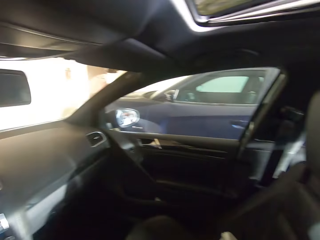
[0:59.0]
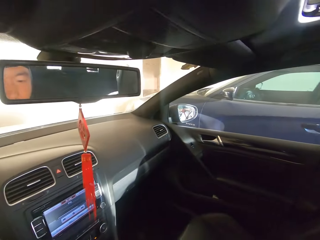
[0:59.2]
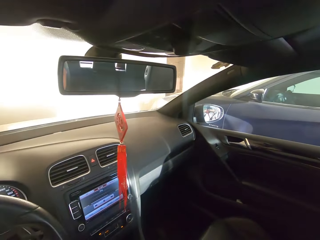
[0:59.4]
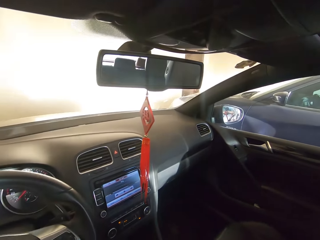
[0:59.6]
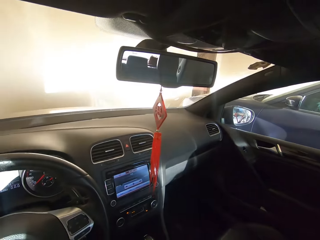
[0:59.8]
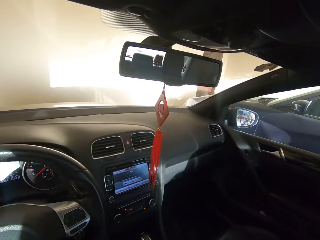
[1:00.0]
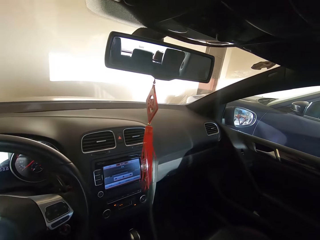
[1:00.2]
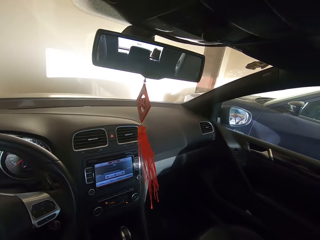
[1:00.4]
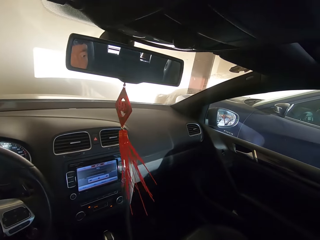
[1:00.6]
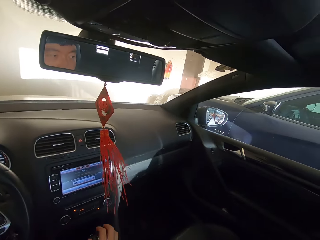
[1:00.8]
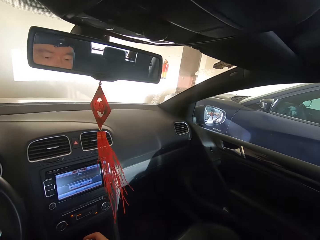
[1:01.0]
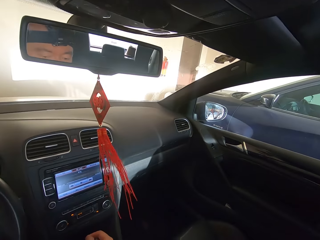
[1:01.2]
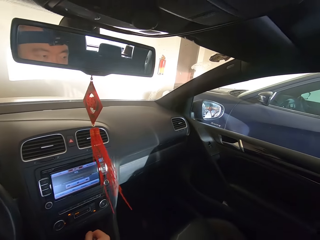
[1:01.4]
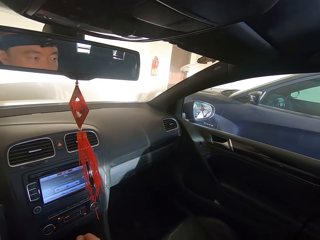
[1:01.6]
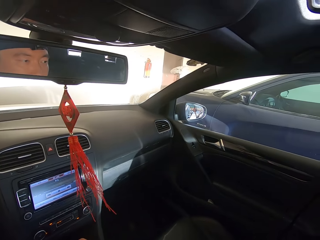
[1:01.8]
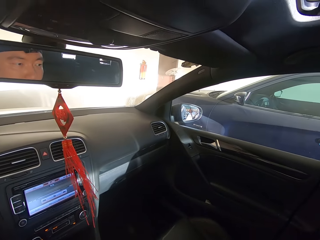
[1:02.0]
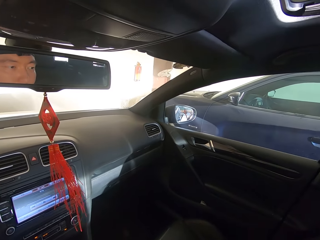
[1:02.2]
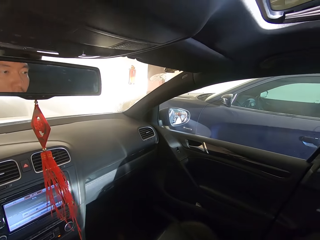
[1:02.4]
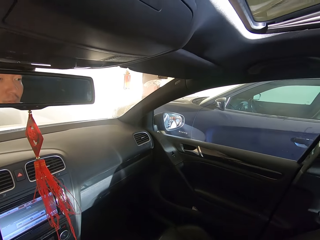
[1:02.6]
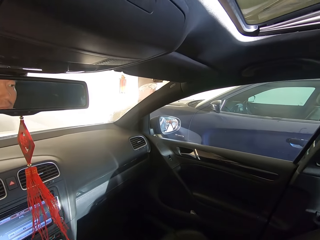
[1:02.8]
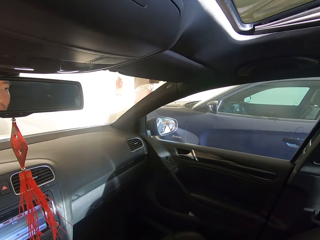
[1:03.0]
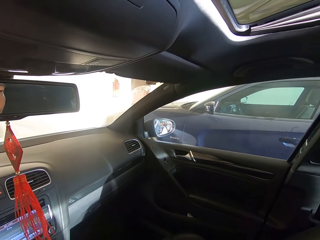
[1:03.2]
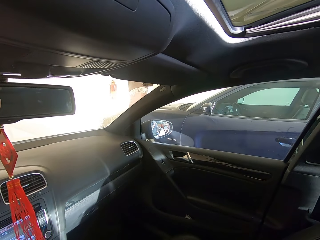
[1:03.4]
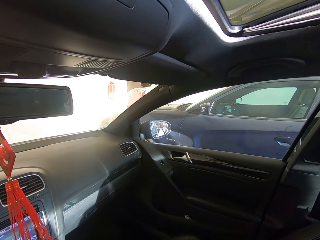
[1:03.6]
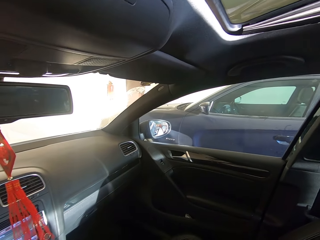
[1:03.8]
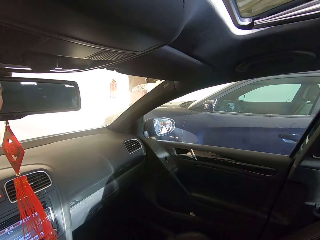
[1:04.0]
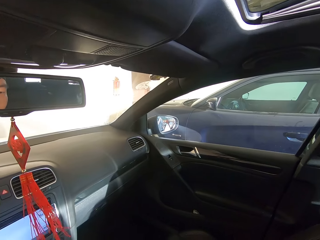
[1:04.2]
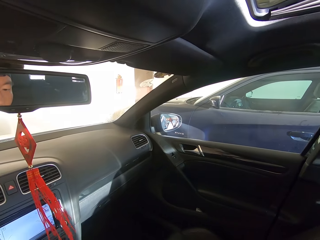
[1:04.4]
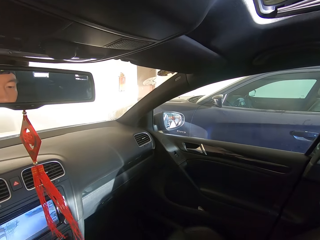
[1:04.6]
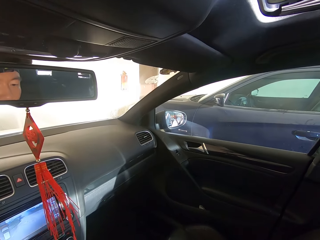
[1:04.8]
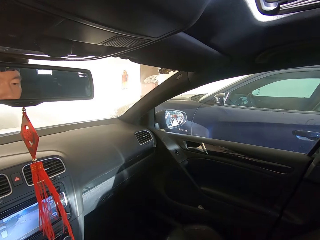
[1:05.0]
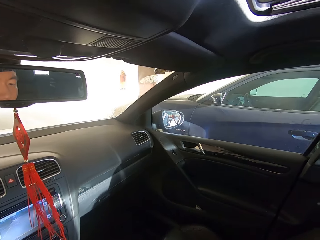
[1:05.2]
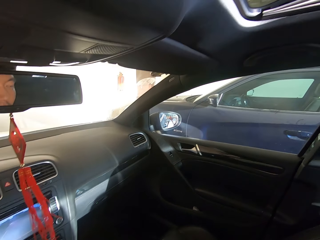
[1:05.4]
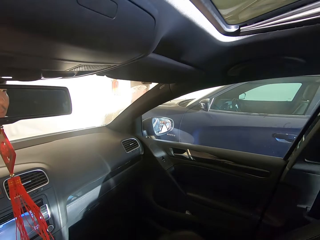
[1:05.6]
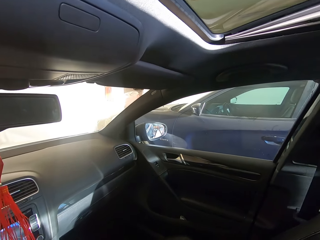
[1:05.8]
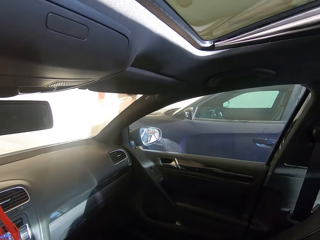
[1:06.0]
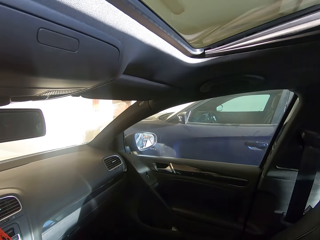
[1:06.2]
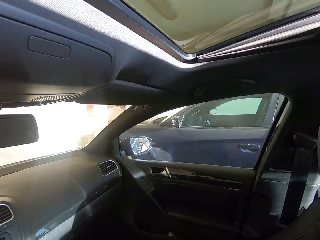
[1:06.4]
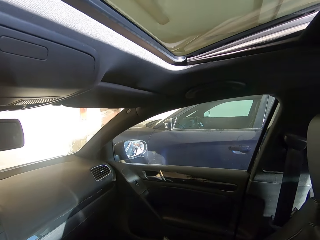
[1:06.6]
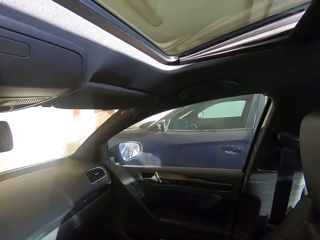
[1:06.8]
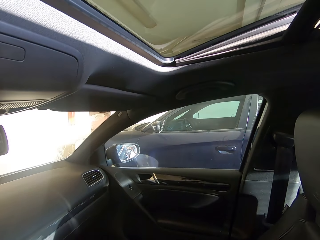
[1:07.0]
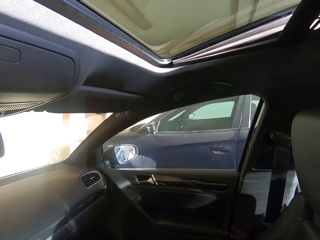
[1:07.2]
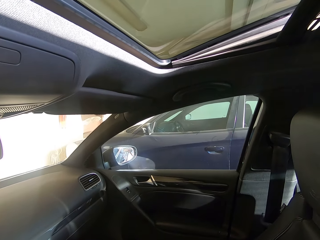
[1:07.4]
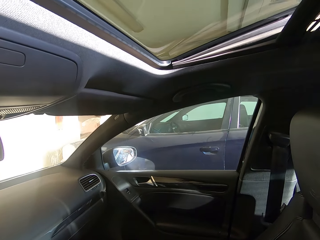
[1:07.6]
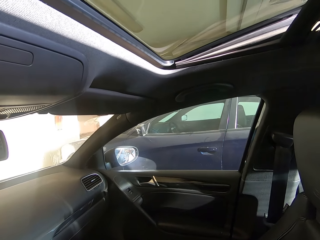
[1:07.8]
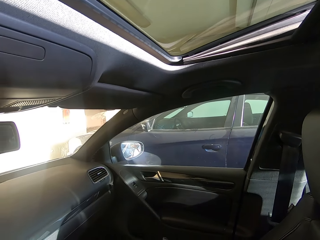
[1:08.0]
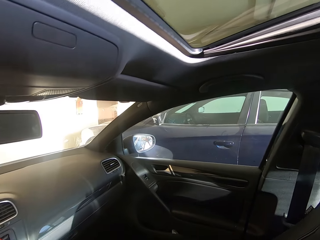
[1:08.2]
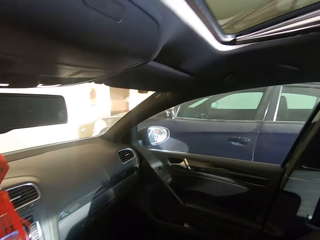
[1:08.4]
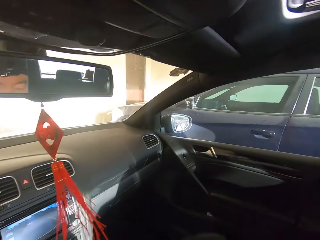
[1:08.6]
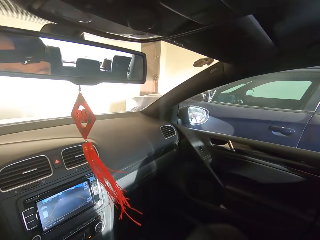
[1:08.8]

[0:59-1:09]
The camera wearer looks around.

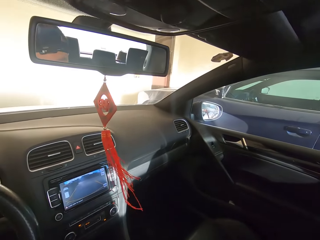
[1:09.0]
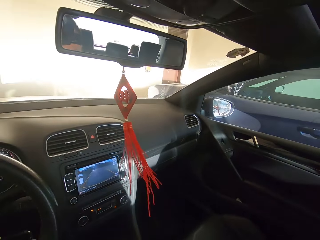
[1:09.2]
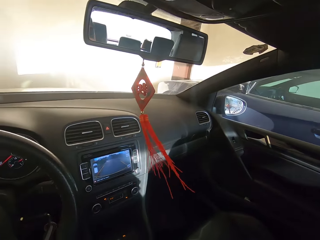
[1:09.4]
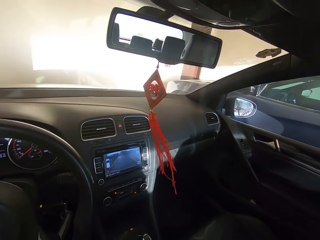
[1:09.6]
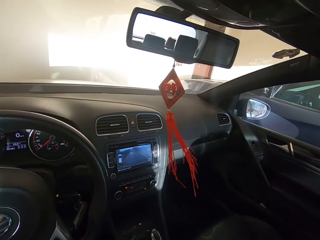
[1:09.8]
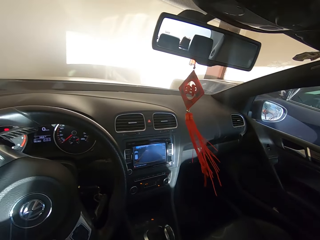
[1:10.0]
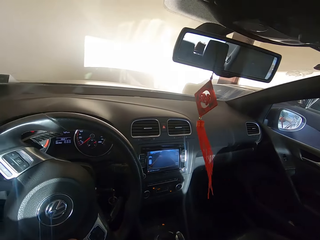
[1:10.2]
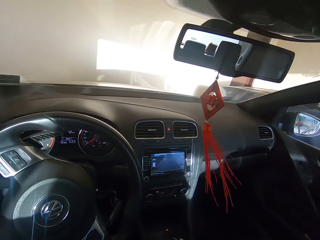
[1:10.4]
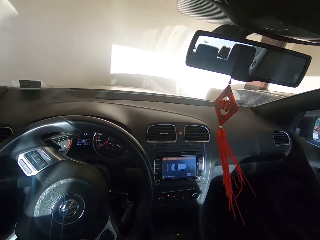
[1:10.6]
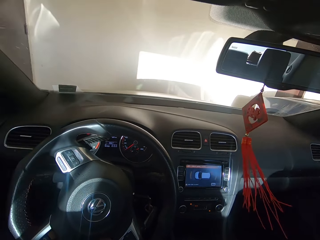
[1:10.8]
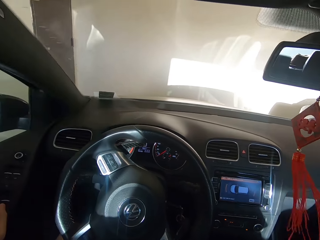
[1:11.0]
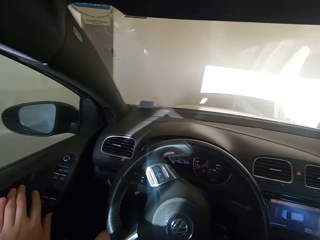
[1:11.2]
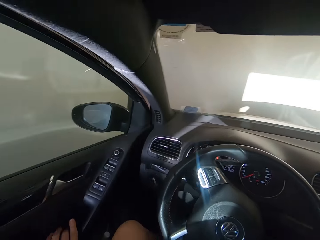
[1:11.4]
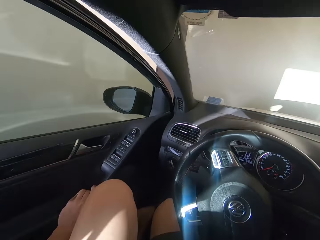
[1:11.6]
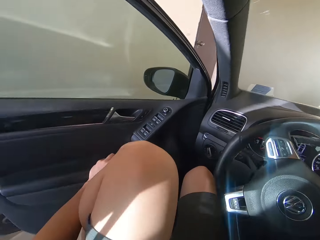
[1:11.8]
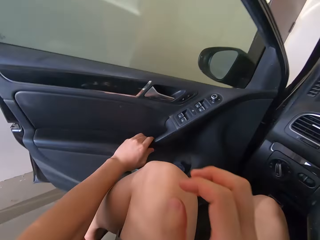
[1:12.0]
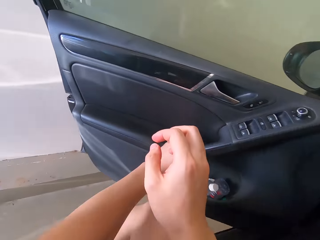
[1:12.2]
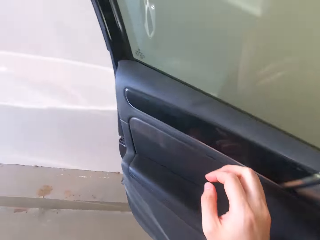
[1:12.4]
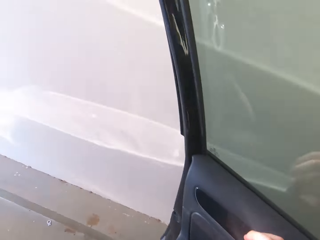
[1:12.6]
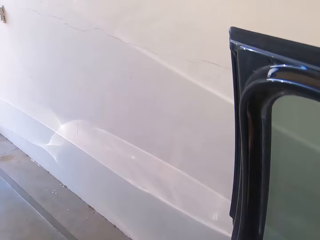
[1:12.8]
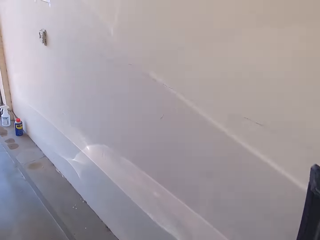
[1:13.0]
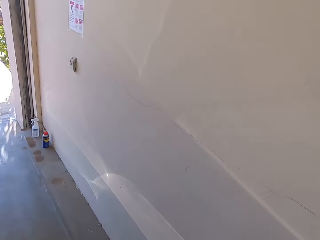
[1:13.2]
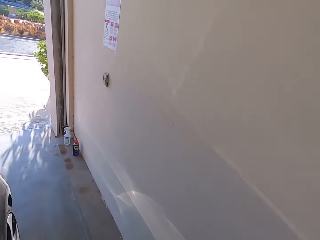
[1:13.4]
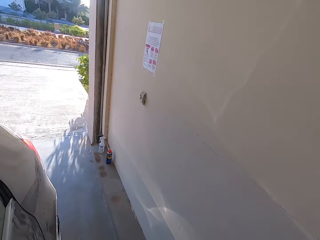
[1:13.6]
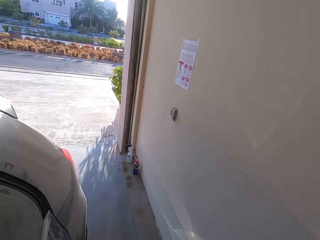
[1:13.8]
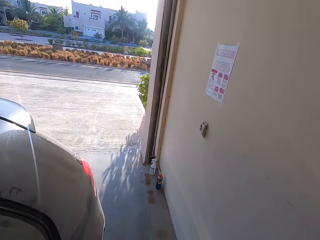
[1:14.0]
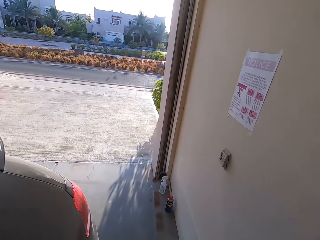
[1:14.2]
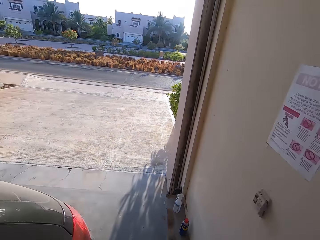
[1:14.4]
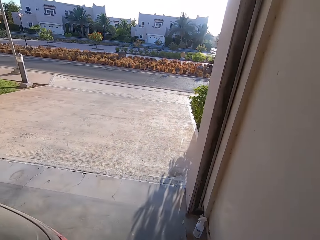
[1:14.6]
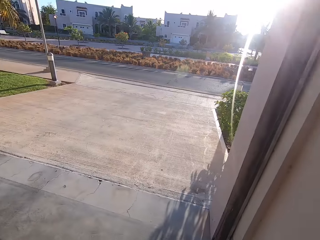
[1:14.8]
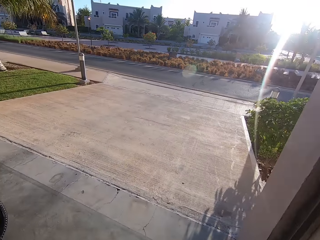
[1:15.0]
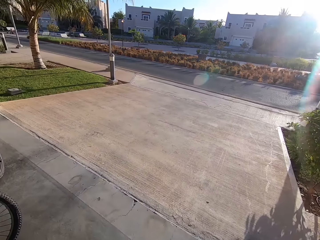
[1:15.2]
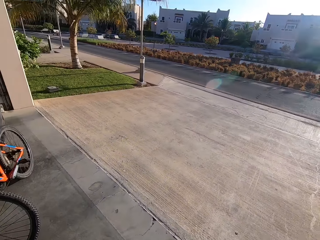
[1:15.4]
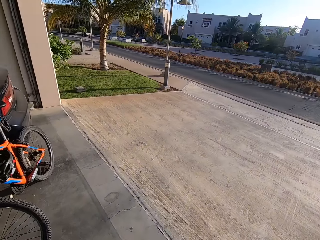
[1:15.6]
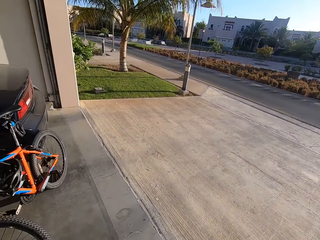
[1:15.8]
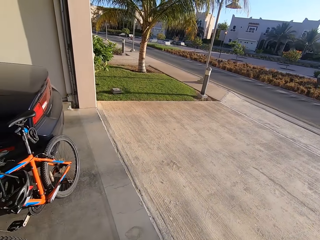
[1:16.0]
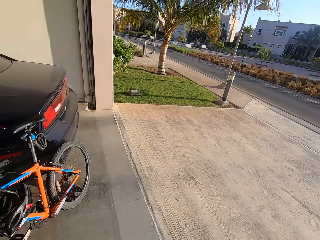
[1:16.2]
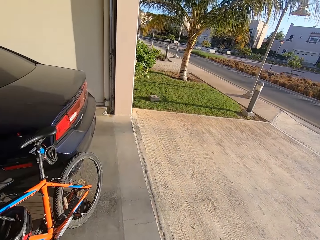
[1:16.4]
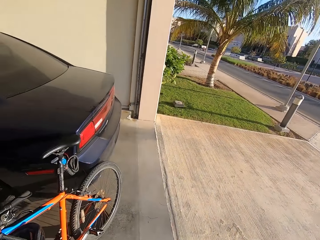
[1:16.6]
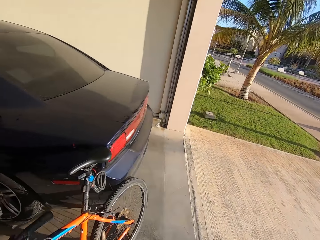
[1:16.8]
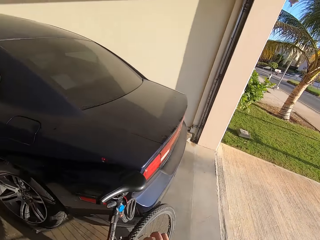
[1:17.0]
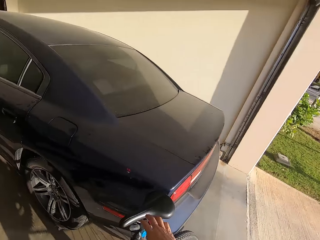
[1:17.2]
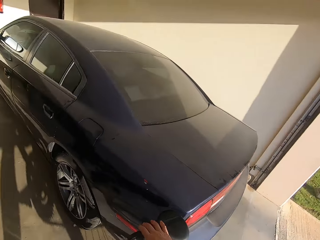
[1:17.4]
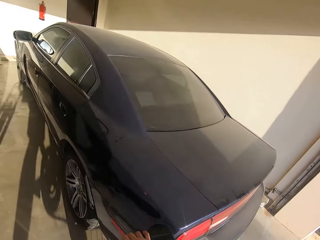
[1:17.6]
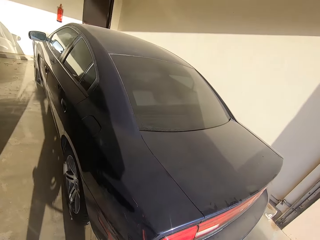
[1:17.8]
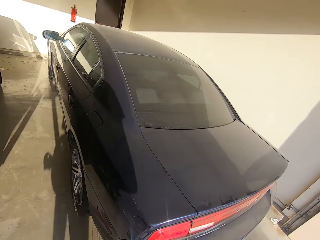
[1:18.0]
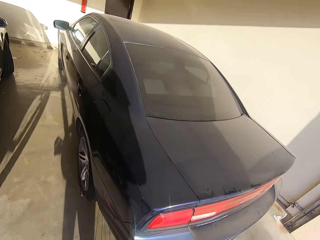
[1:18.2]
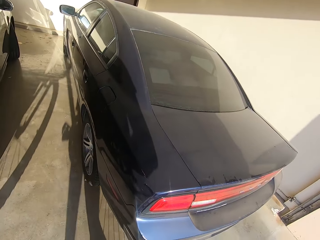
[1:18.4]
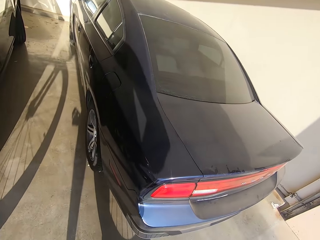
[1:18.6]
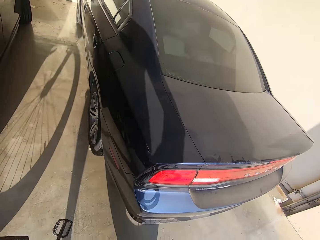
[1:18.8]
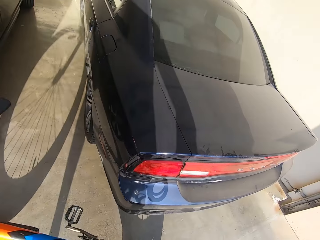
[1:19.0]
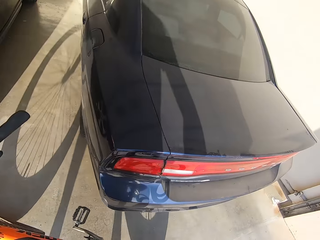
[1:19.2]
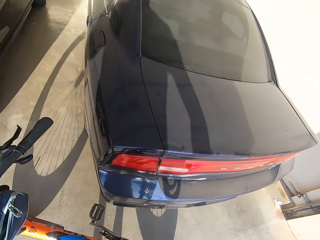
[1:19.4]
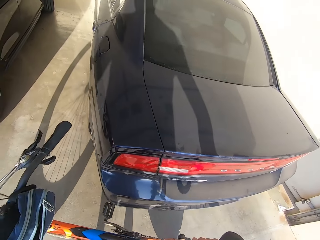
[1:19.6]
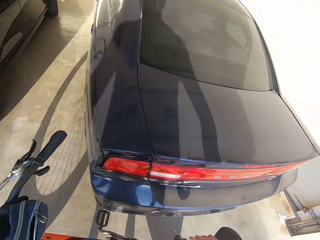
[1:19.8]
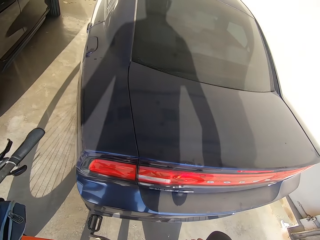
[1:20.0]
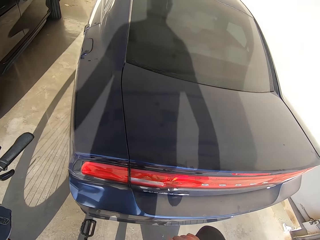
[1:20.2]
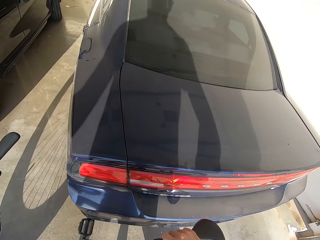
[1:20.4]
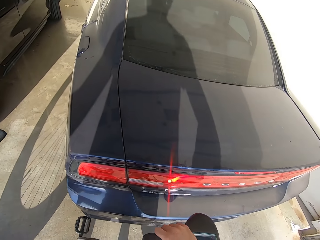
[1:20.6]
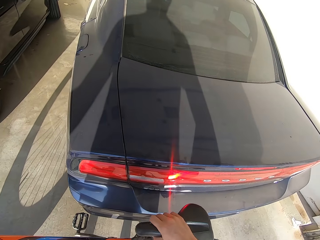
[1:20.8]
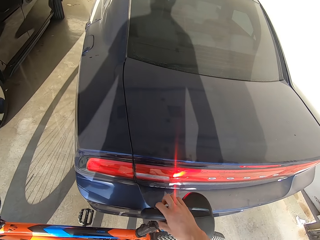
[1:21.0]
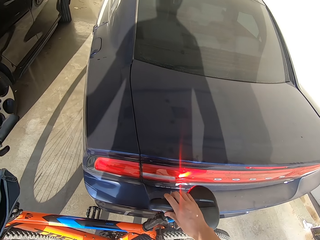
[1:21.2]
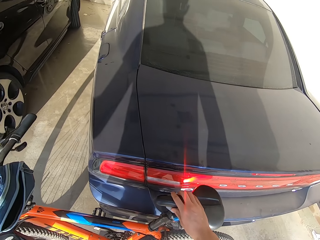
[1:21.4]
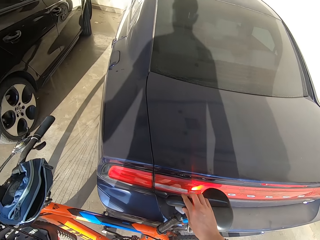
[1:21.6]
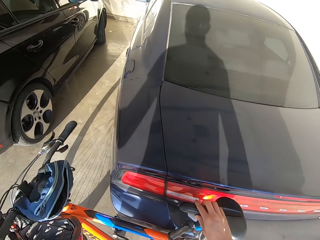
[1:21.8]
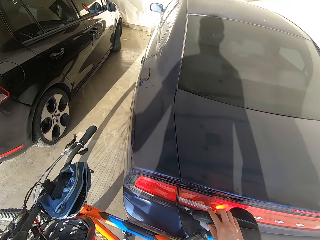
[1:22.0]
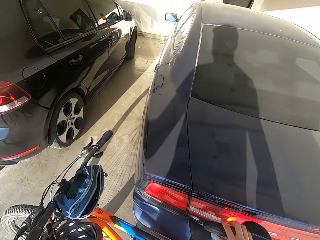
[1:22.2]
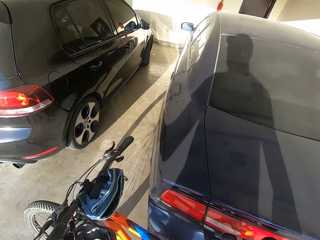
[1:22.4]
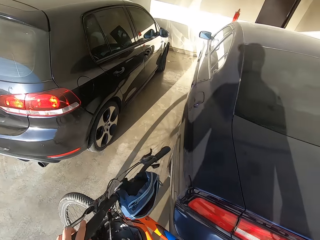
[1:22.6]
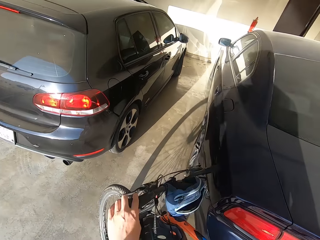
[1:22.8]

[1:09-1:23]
The camera wearer gets out of the car. They open the car door. They walk around. They pick the bicycle and move the bicycle.
